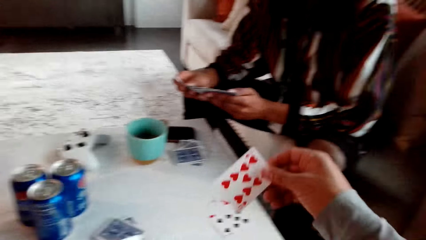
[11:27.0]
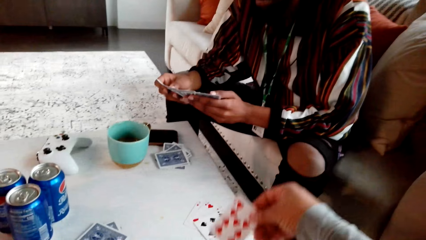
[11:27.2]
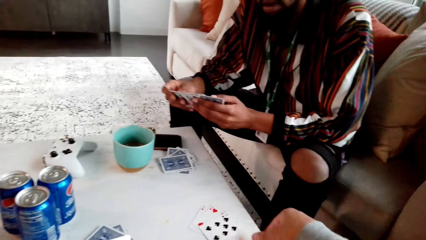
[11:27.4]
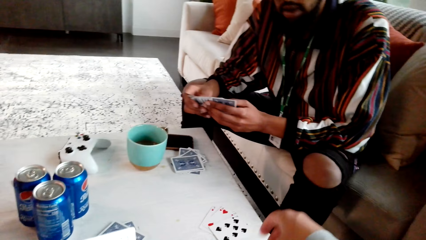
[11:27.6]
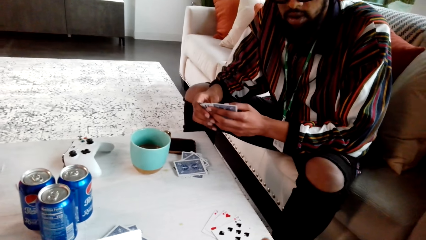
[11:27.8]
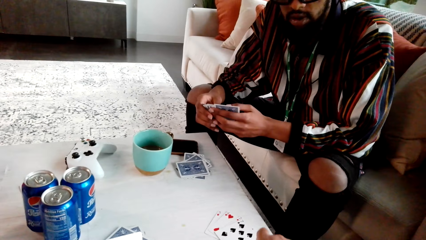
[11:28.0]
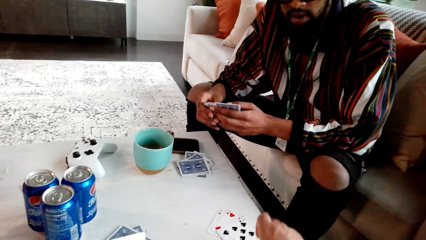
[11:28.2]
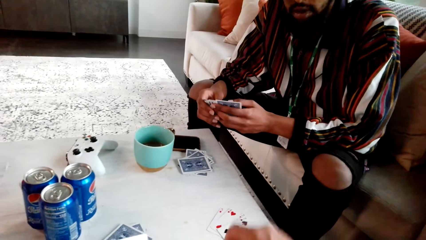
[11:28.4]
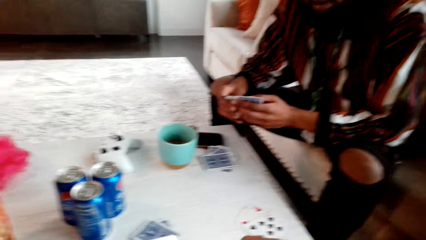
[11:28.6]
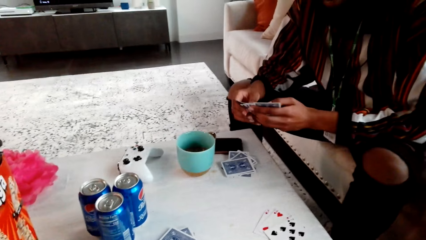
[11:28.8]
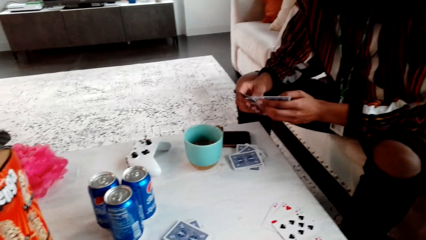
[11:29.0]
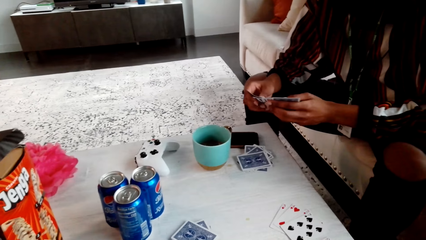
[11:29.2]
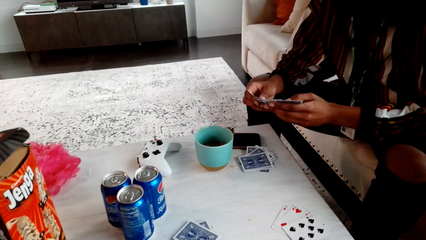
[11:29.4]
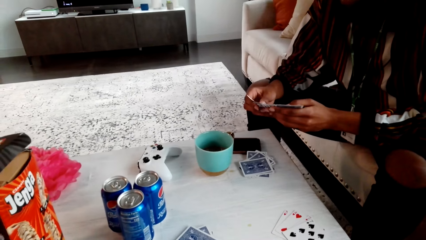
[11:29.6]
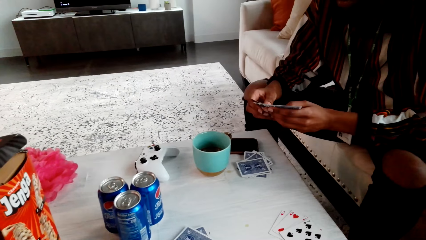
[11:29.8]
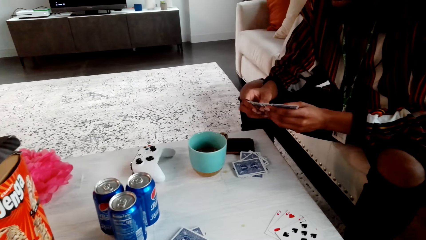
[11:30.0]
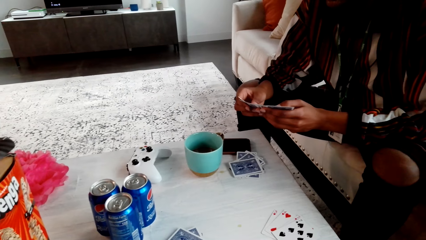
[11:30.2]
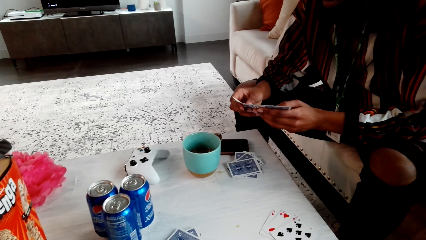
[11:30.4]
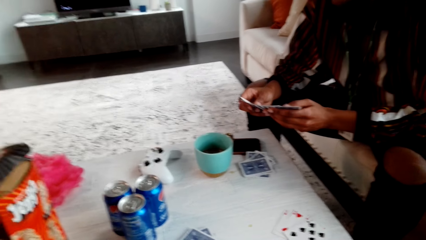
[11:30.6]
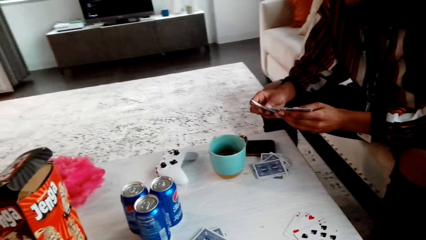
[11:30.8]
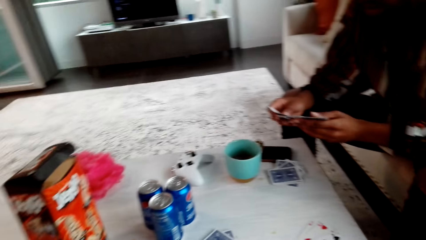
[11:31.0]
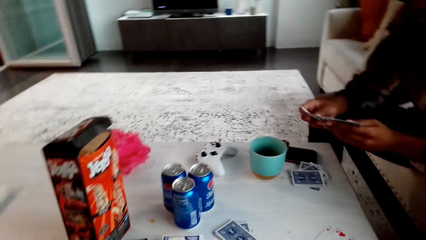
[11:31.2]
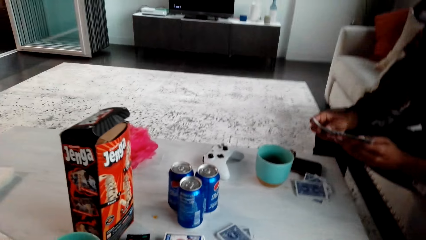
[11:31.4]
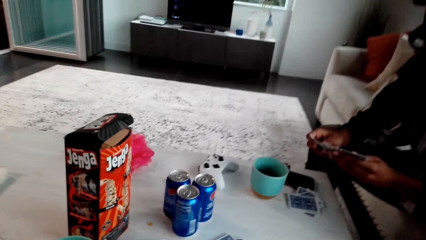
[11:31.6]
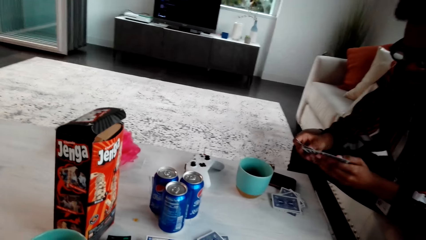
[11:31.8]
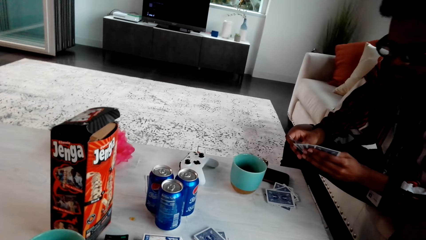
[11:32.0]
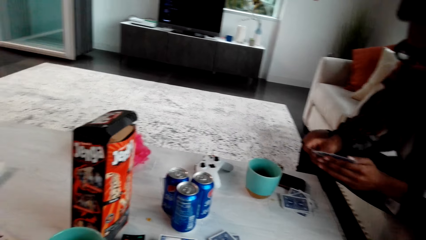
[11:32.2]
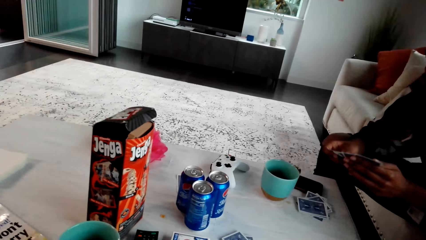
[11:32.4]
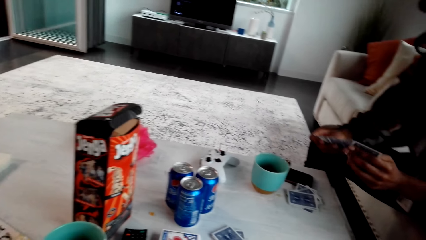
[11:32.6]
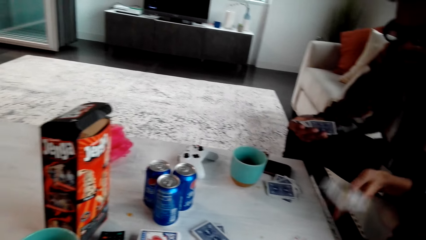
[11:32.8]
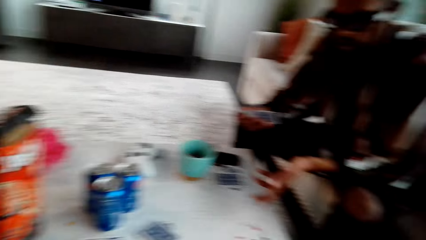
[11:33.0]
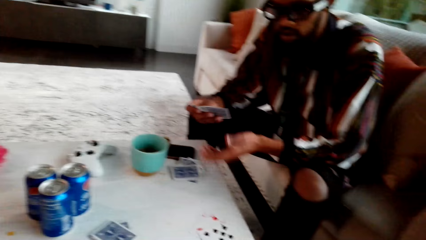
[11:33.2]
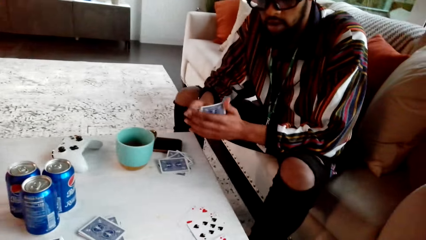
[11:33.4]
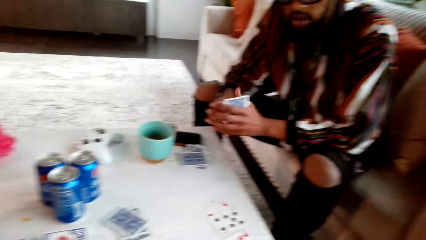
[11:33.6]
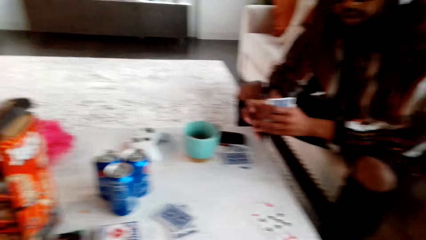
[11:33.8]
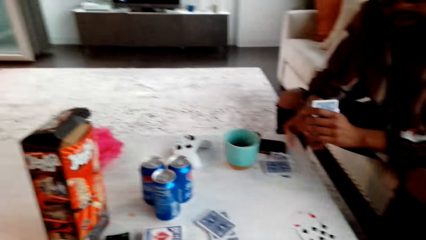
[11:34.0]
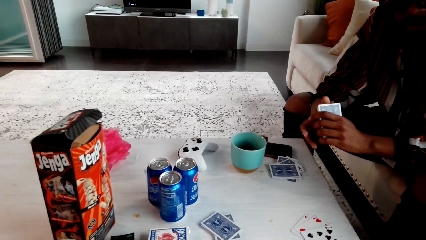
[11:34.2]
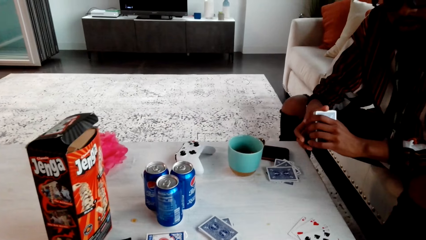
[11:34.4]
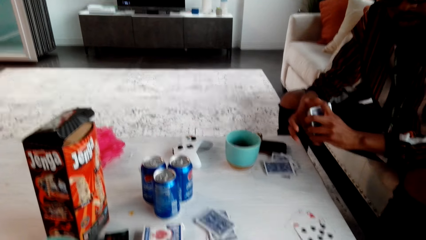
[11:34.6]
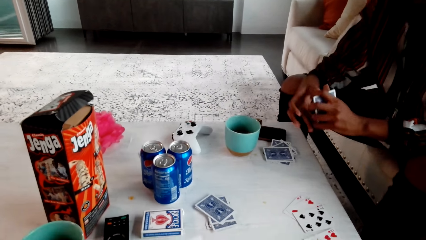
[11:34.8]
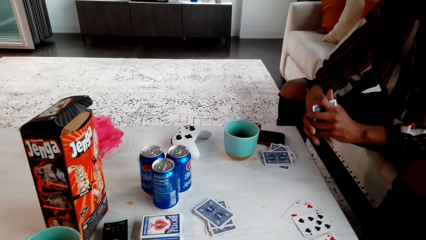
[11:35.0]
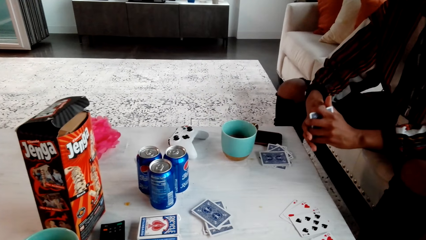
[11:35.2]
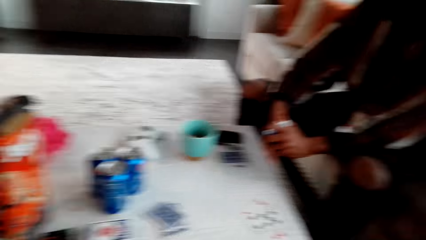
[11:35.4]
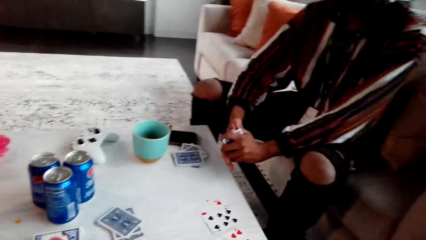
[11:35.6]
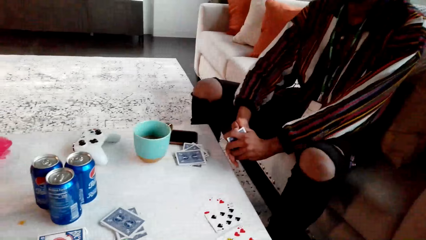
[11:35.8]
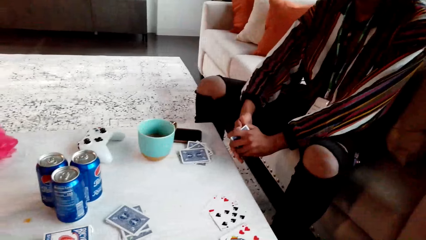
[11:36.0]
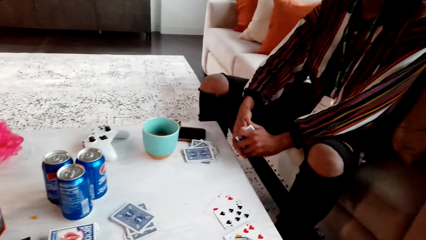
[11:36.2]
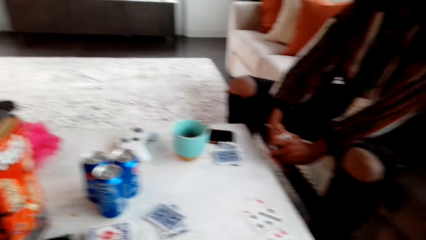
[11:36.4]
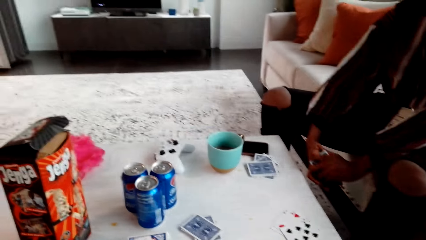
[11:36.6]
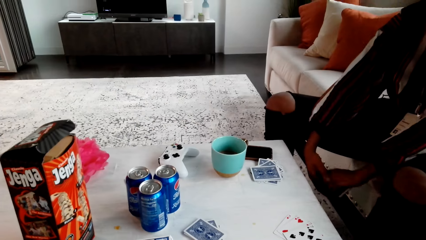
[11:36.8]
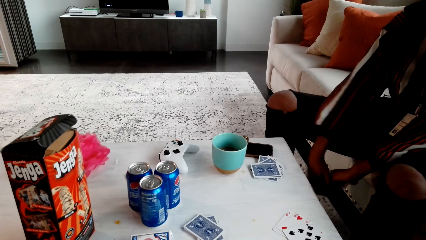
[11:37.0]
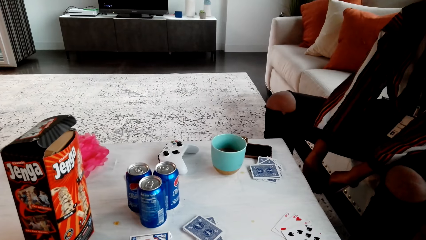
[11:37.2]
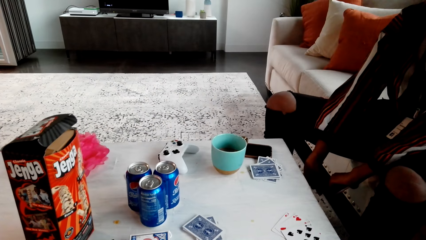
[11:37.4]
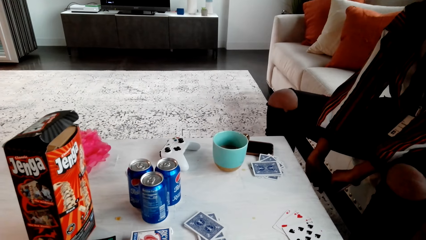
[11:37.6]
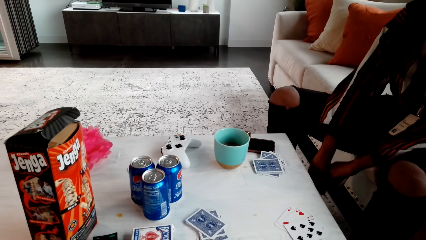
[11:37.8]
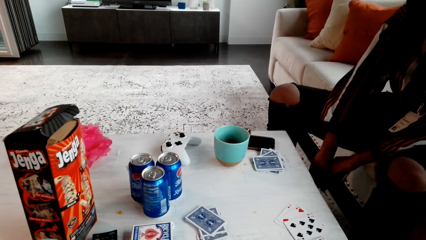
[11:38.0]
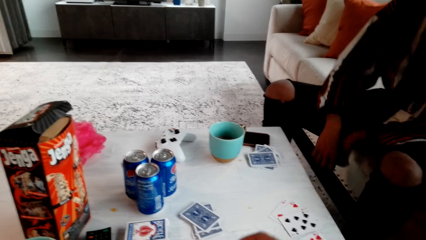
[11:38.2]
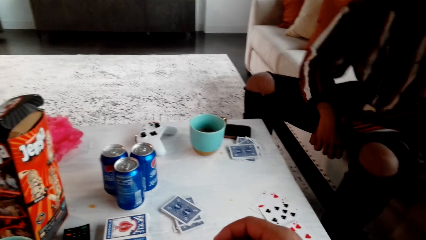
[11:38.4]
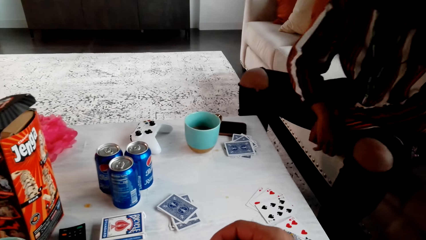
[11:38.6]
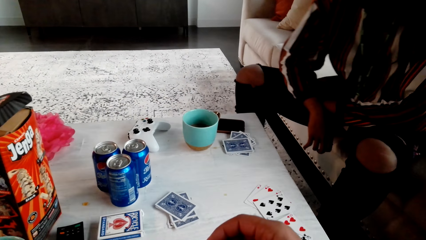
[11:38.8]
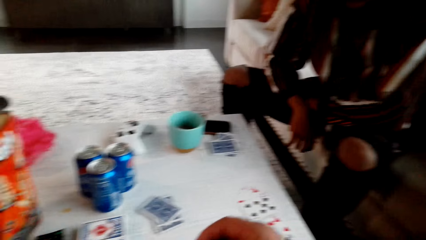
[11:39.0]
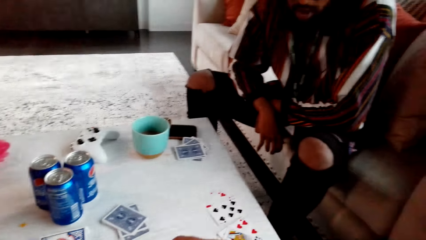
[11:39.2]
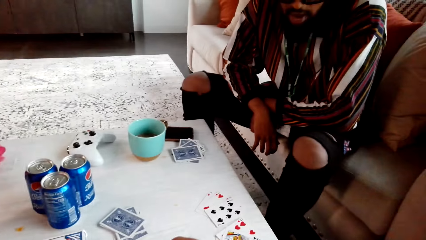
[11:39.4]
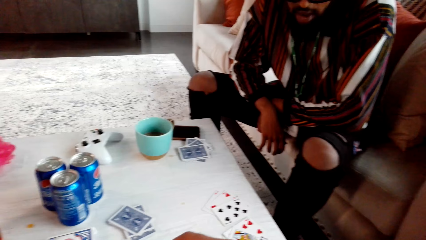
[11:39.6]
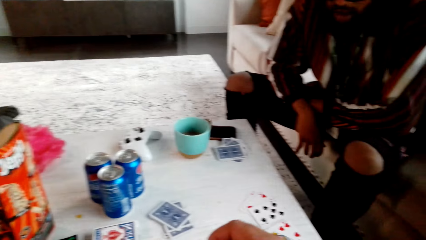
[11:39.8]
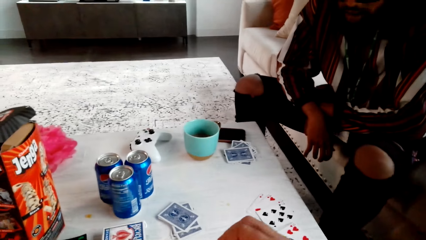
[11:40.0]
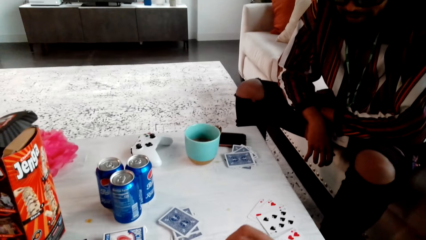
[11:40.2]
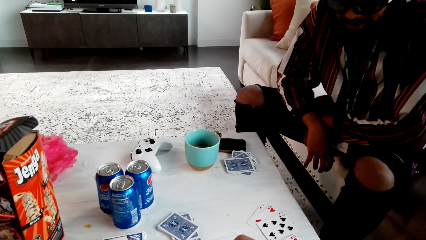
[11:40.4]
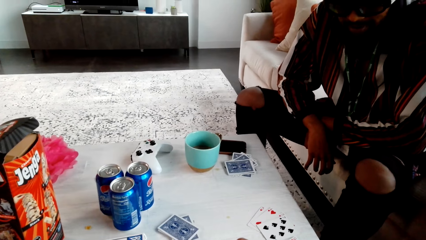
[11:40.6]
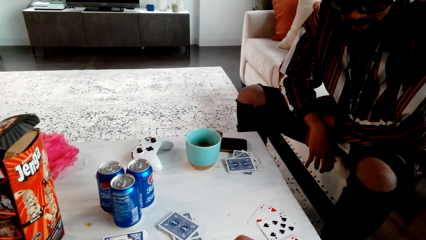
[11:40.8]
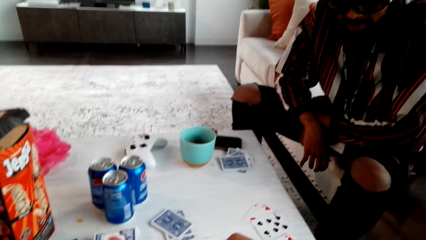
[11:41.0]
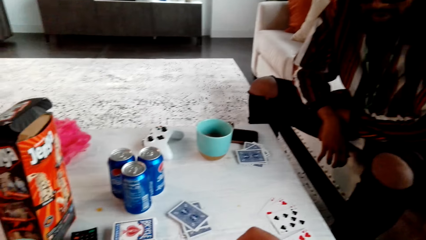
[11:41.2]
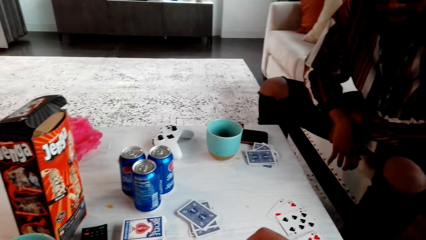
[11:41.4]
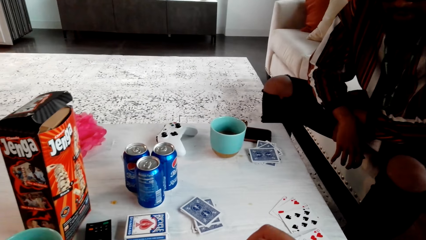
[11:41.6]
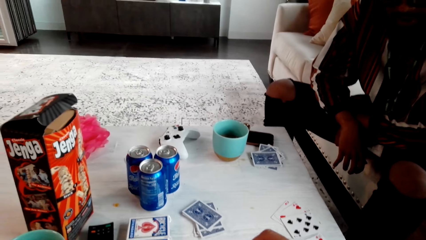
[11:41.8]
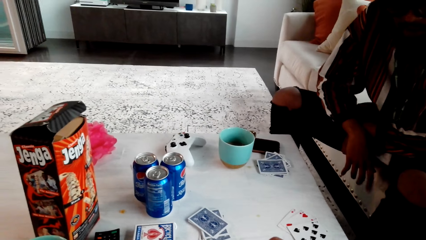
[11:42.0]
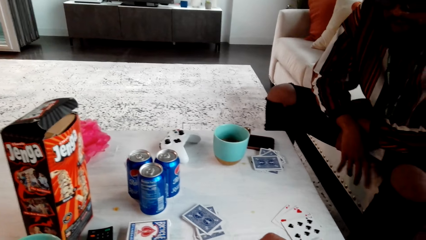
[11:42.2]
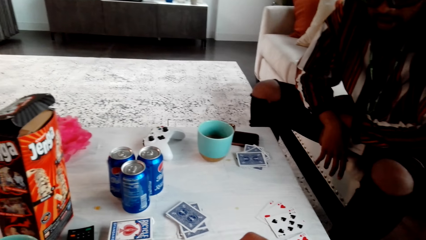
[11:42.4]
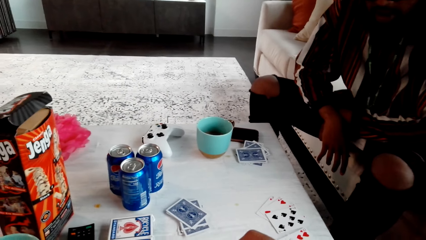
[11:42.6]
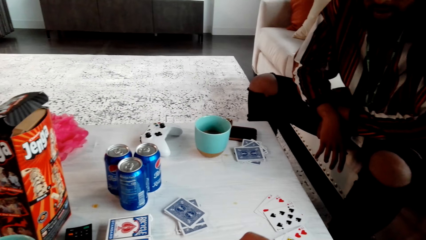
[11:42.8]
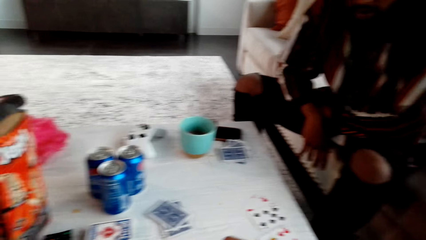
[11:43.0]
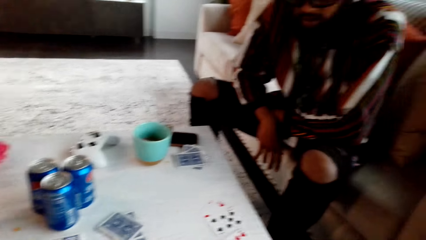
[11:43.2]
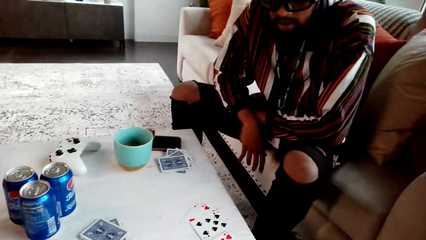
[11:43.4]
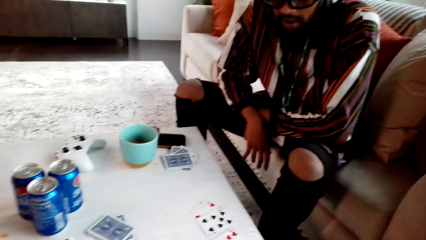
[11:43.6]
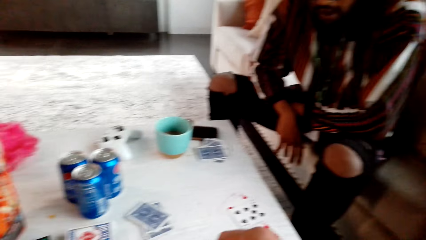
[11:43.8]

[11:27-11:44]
The camera wearer picks a playing card. They drop the card on the table. A man checks the card. He spreads the playing cards. He drops the playing cards on the table. The camera wearer looks around. The man holds the playing cards with the left hand. He stretches his hands.
